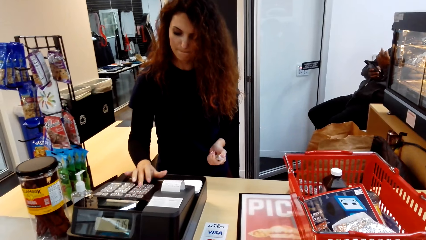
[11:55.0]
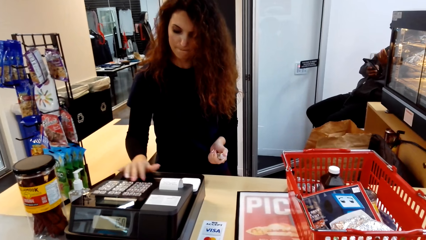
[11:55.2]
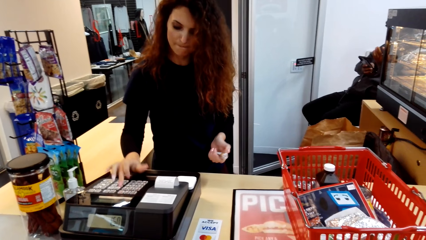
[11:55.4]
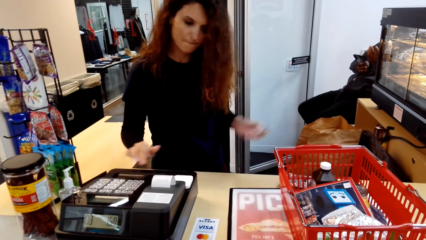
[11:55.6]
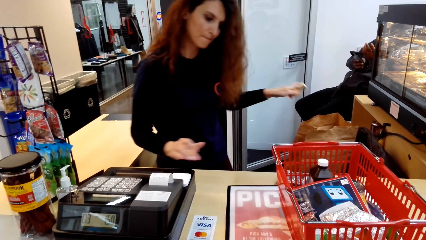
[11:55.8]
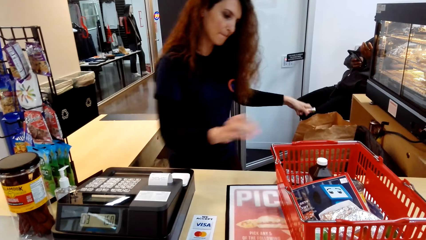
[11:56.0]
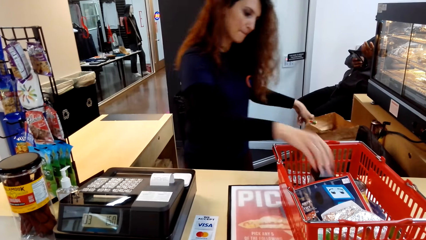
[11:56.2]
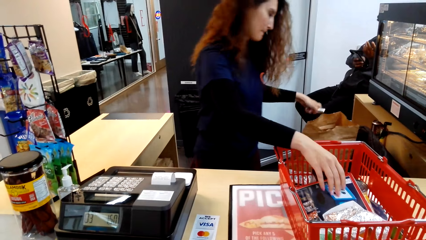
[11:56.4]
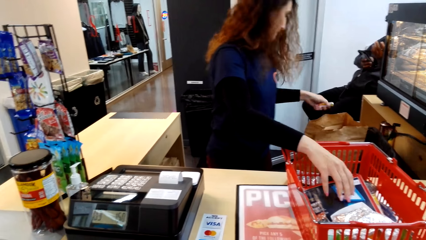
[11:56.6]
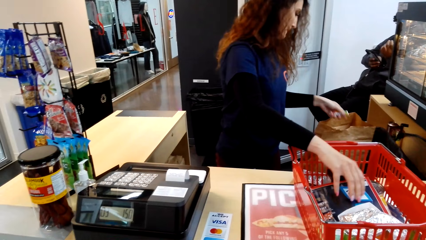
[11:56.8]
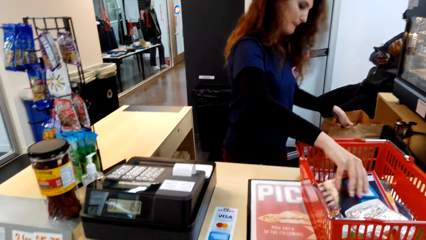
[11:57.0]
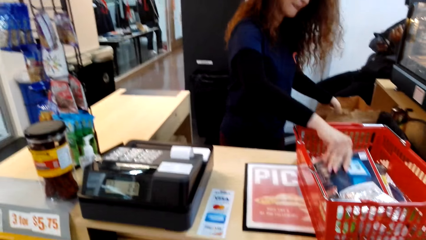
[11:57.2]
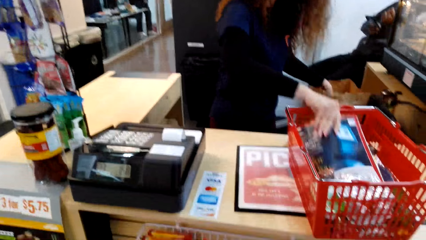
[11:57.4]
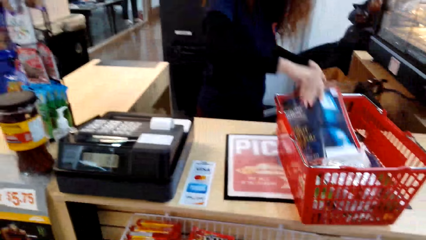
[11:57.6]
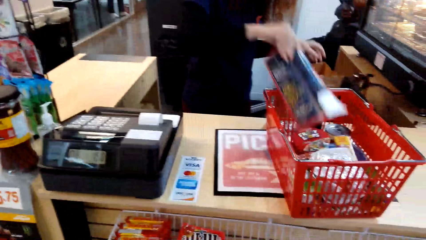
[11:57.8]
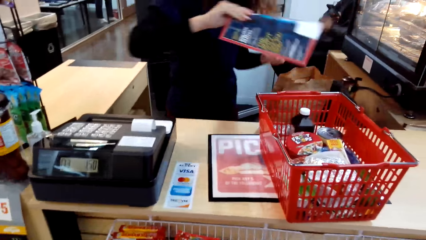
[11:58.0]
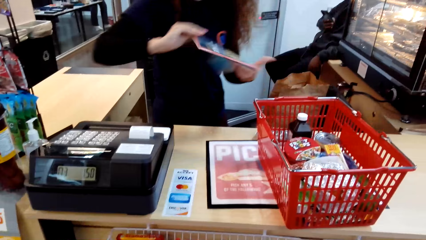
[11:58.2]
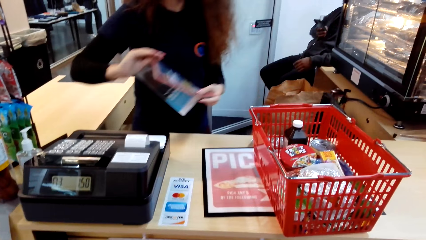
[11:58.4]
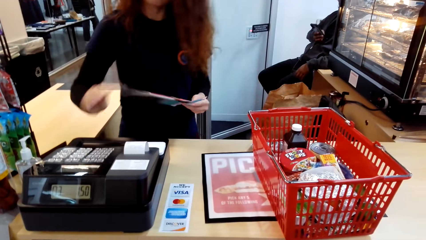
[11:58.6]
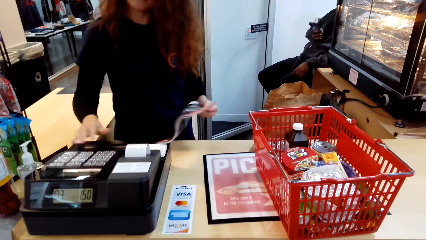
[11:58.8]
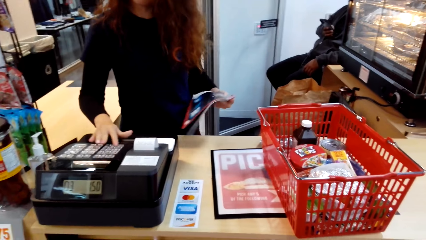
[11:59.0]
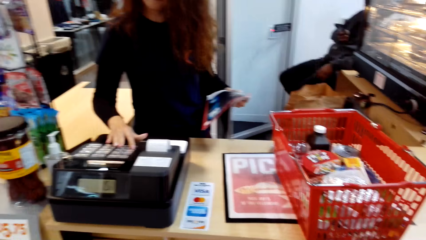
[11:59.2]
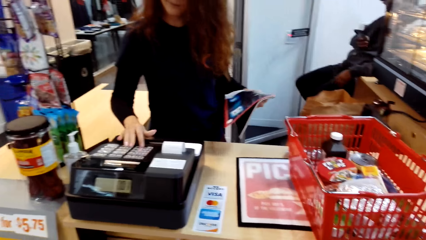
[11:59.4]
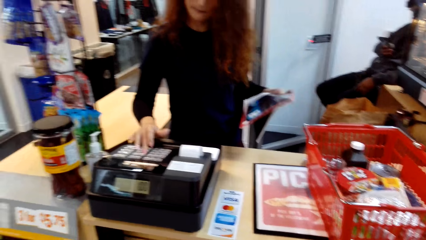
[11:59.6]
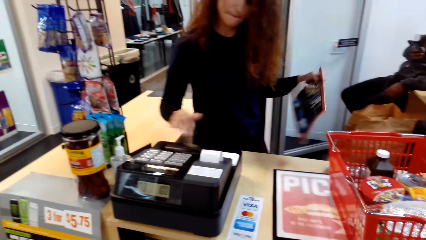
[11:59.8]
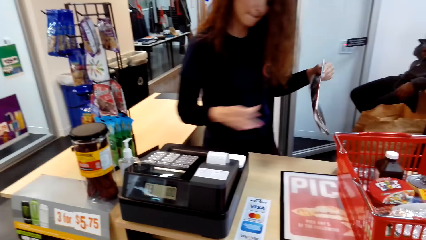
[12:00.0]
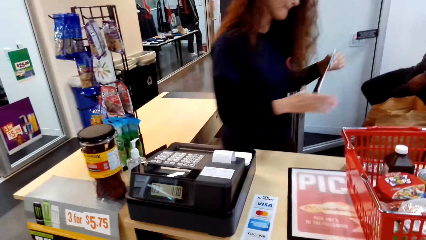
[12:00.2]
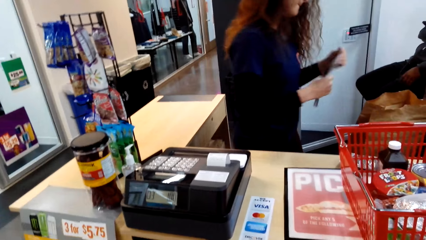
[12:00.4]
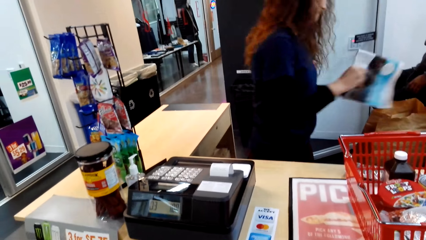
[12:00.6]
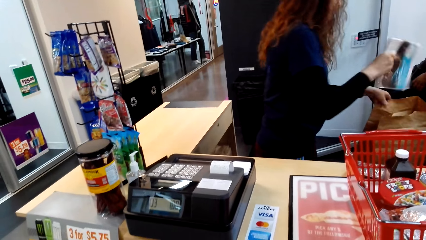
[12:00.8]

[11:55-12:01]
A man puts an item on a package bag. The man holds a book.

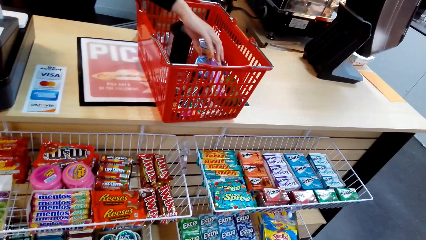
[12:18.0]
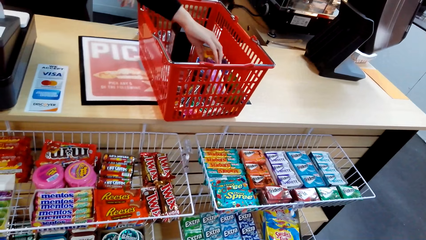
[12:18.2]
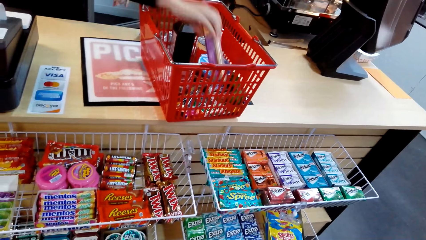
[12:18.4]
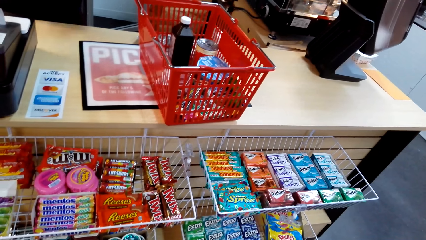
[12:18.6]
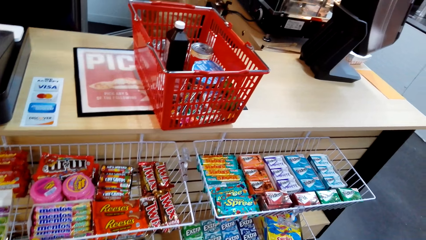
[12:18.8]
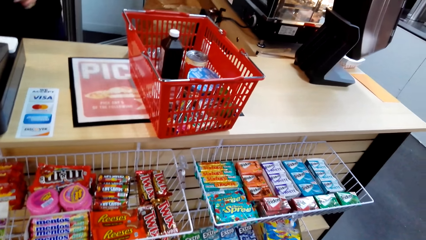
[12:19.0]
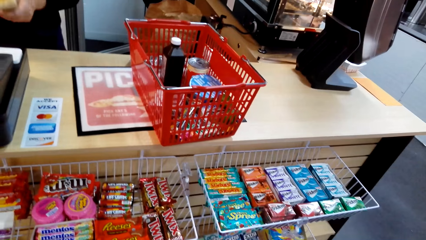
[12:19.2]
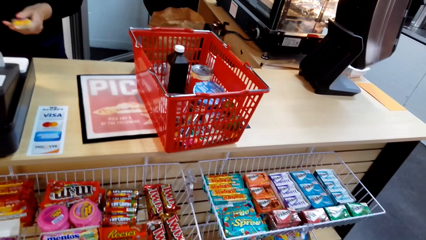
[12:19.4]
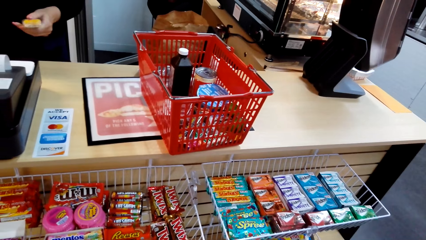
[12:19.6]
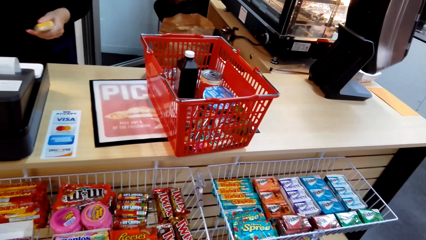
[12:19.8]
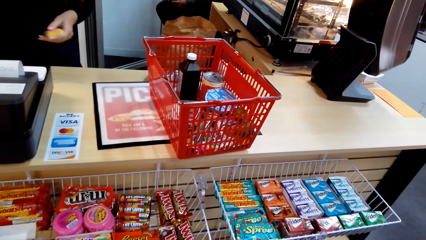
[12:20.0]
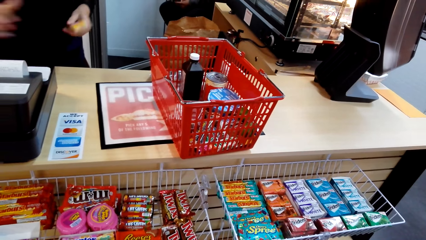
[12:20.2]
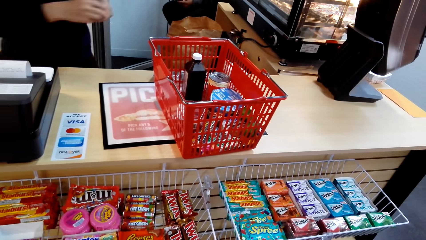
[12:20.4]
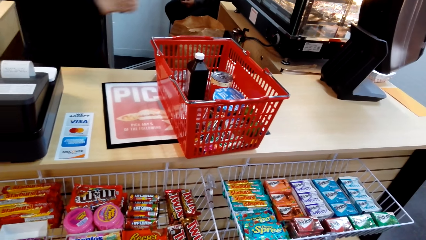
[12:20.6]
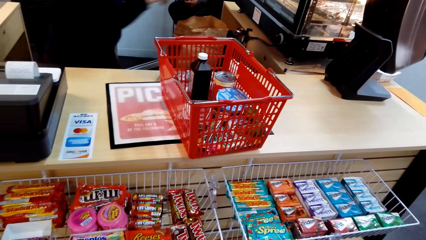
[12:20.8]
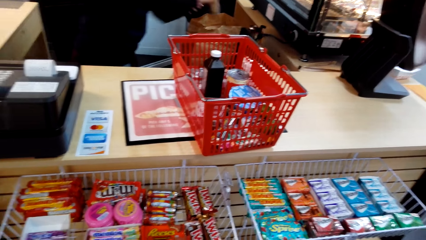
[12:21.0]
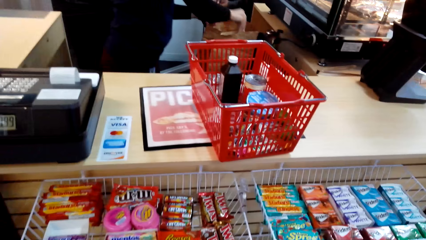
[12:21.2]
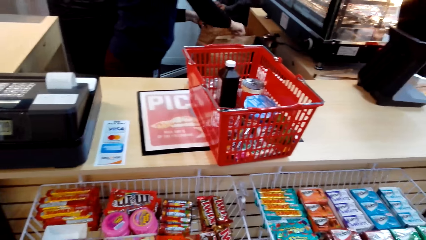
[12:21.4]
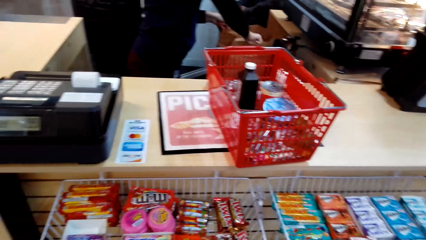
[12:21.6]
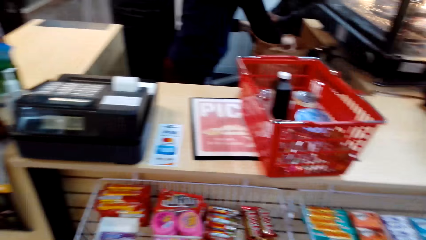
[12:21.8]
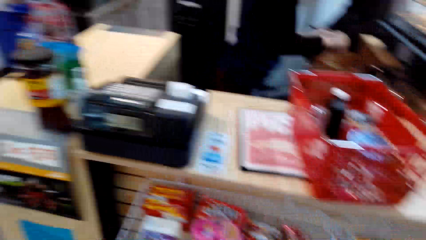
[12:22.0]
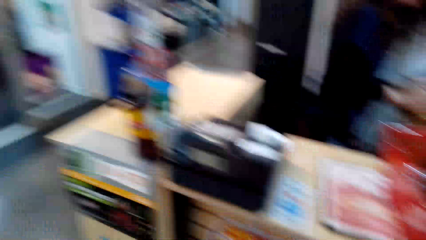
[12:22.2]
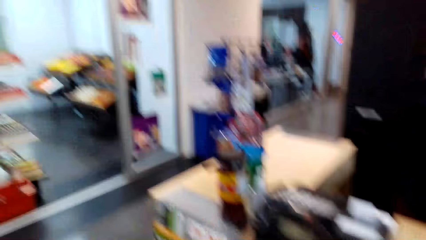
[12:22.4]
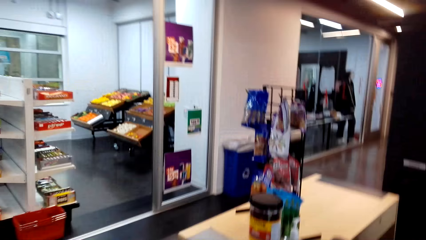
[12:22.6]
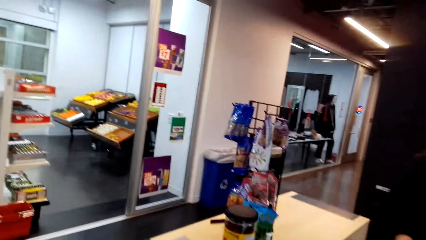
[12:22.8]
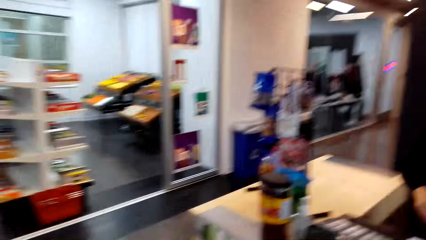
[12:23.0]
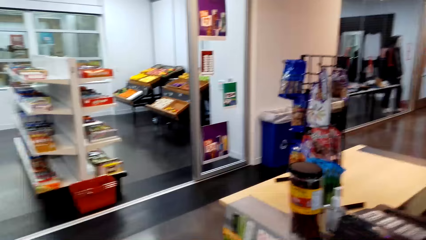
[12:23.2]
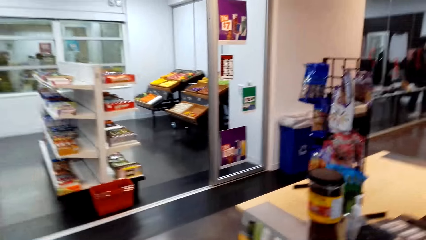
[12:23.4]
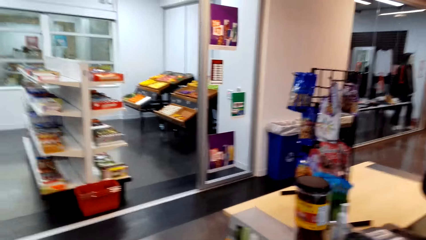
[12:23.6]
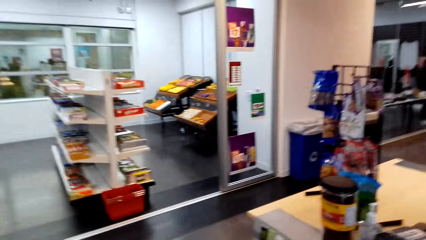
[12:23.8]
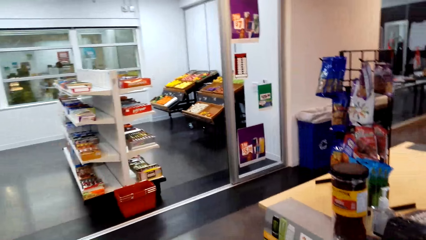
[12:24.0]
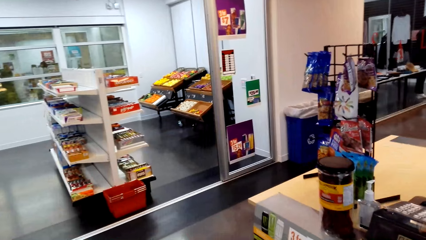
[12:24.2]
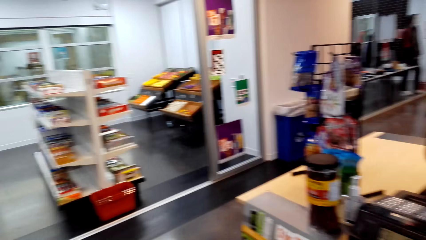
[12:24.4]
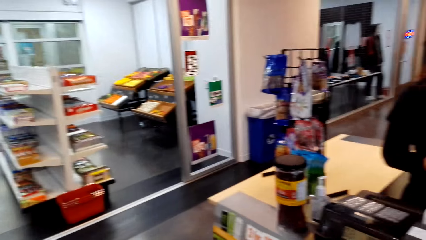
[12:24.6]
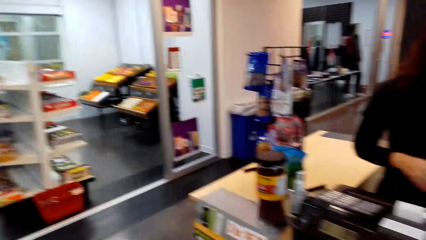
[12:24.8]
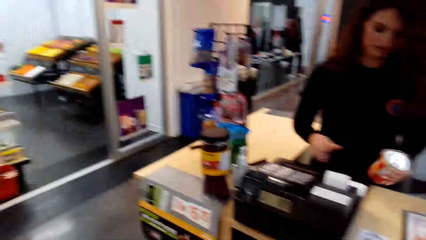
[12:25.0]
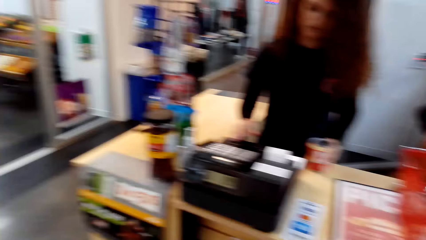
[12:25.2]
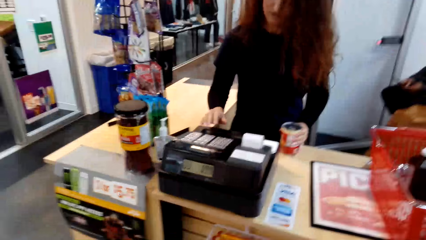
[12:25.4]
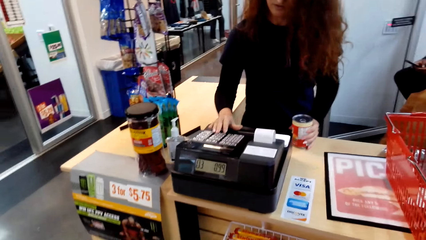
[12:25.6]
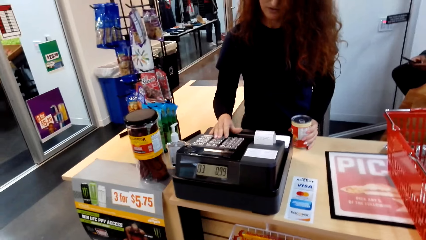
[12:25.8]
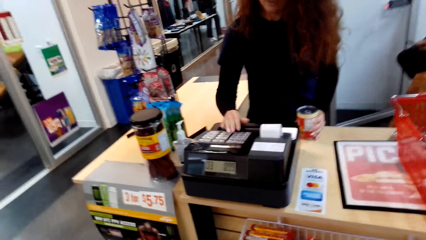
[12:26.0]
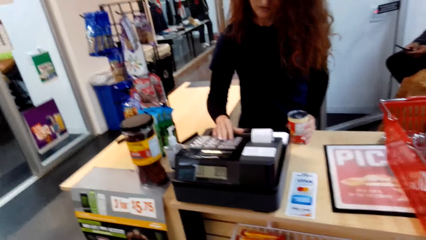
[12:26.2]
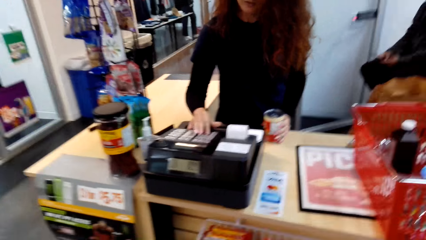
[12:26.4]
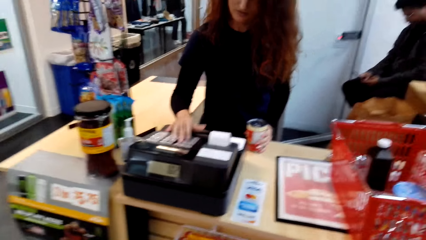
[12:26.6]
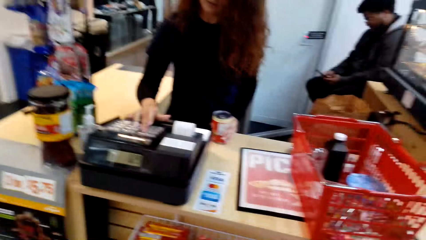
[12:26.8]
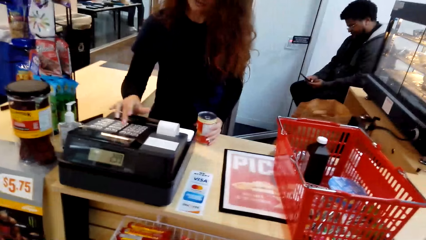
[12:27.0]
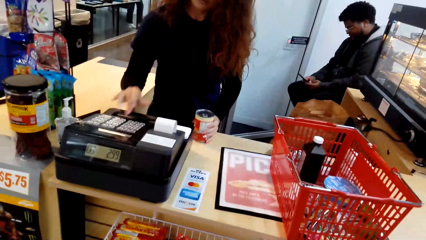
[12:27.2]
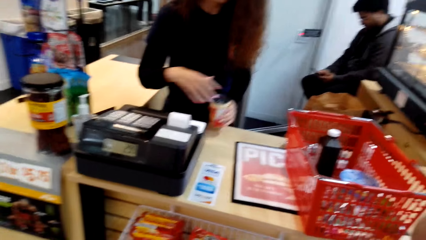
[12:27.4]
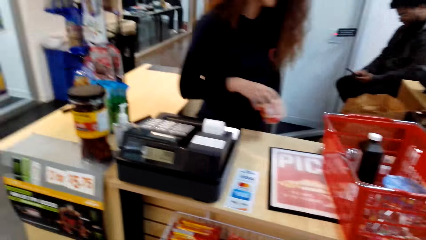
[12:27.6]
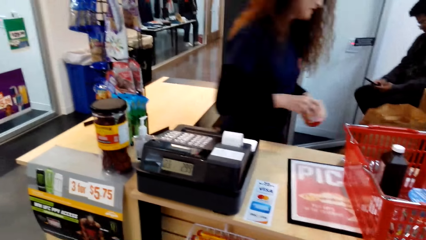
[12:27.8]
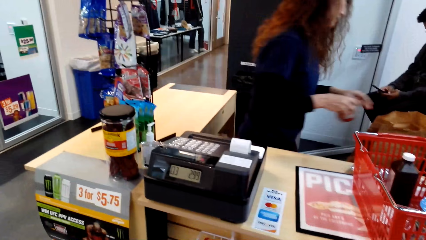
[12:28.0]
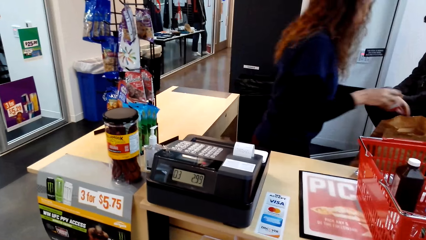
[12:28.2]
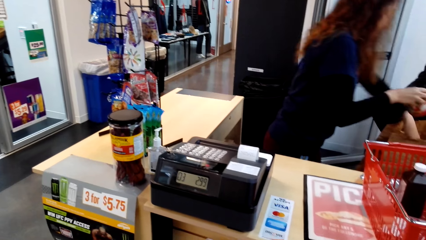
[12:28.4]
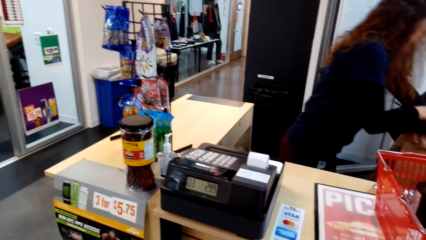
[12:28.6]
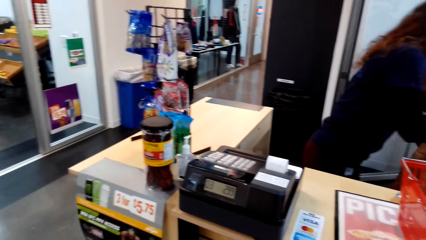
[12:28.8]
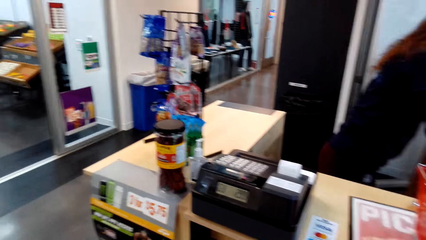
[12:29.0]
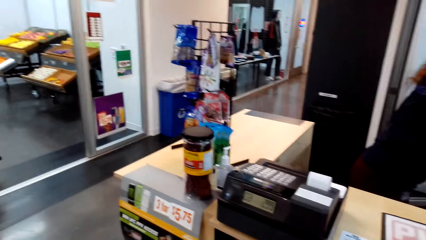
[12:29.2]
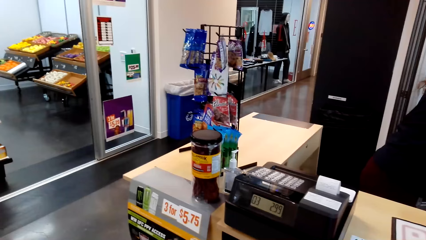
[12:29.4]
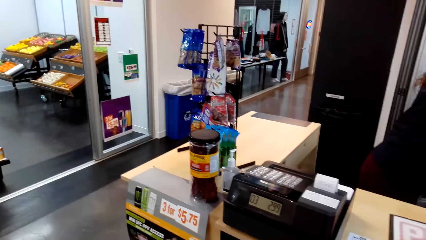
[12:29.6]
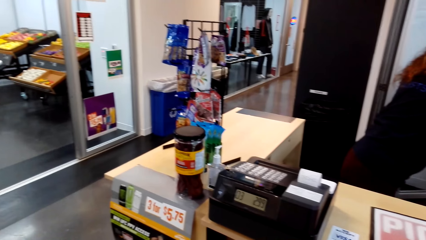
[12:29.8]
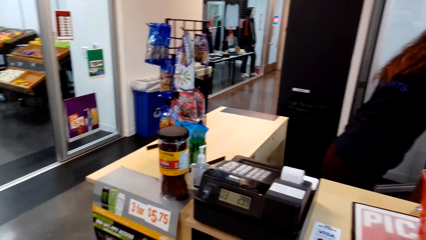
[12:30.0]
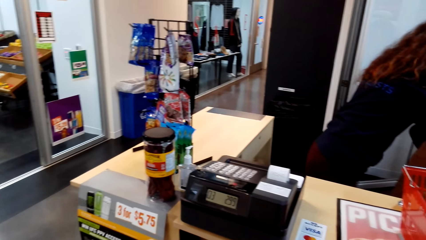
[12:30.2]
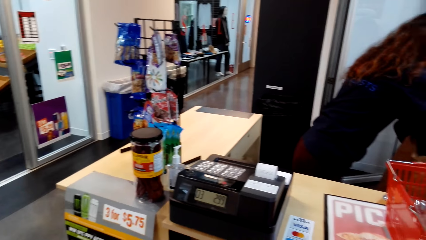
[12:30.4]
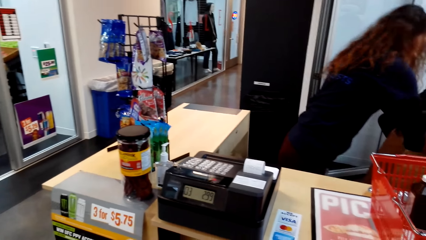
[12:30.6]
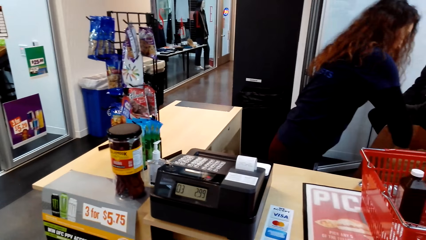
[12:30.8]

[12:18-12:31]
A man holds a bottle on a trolley. The man puts an item on a package bag. The camera wearer turns around. The man holds a tin. The man presses buttons. The man puts an item on the package bag.
